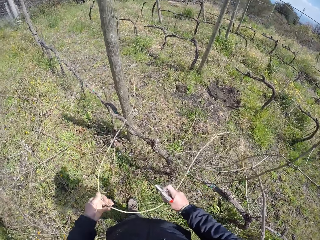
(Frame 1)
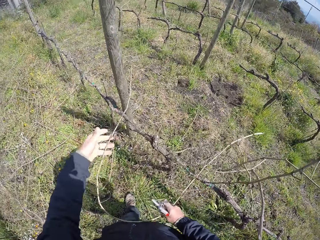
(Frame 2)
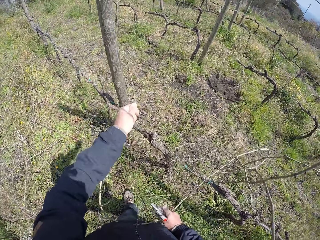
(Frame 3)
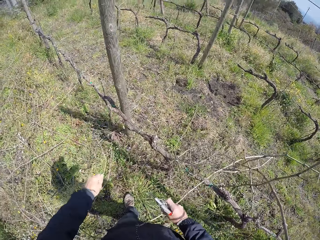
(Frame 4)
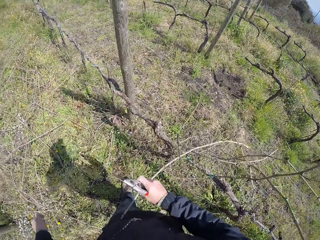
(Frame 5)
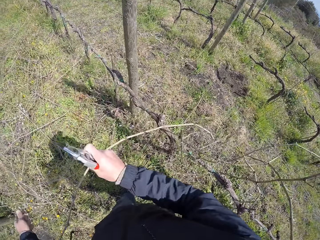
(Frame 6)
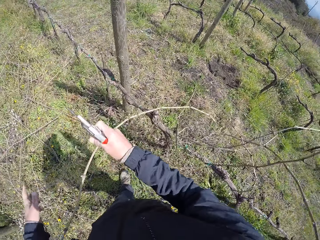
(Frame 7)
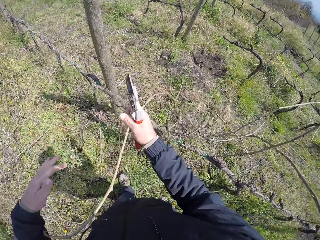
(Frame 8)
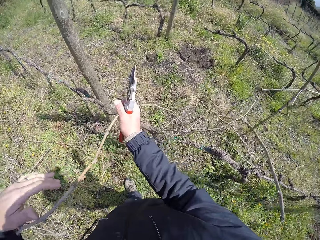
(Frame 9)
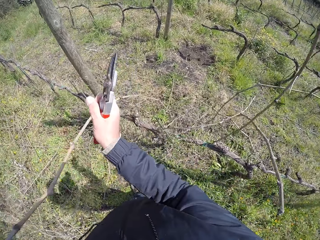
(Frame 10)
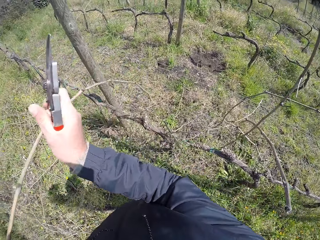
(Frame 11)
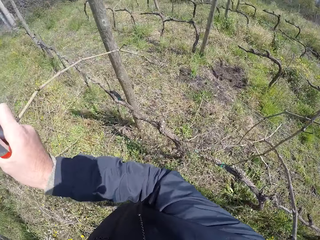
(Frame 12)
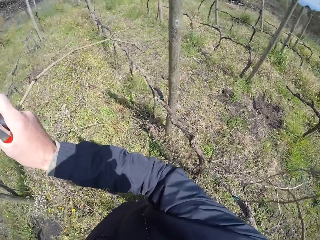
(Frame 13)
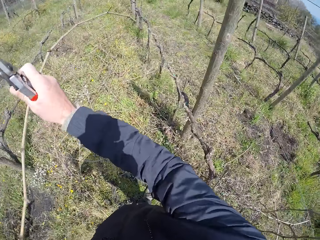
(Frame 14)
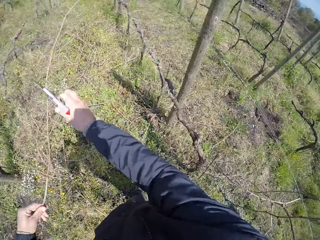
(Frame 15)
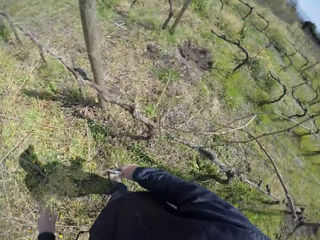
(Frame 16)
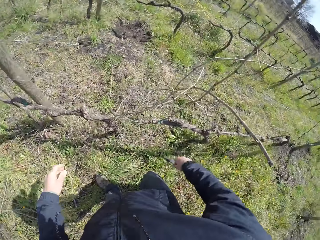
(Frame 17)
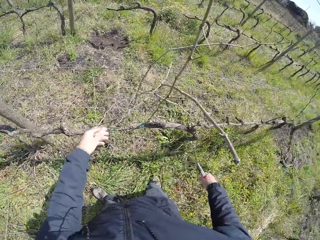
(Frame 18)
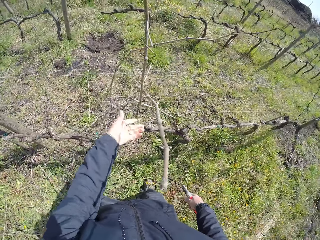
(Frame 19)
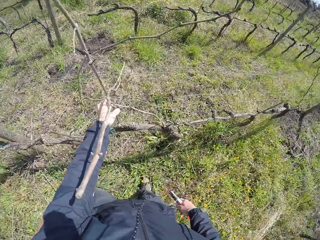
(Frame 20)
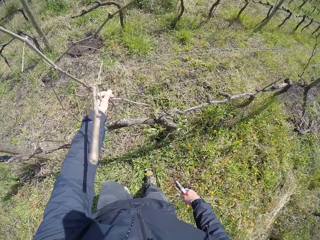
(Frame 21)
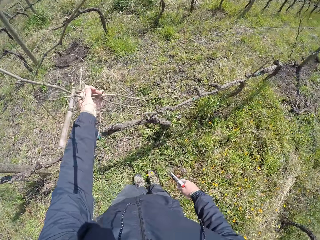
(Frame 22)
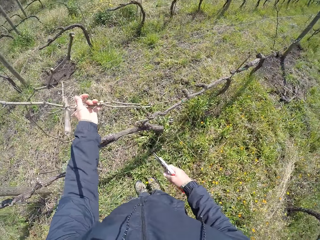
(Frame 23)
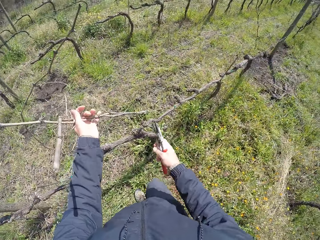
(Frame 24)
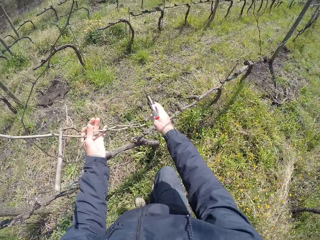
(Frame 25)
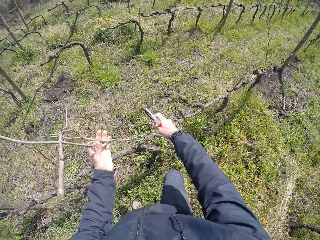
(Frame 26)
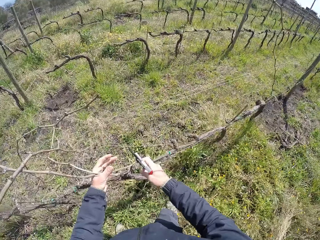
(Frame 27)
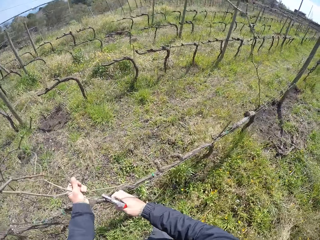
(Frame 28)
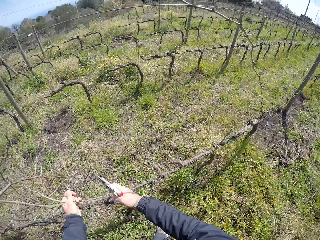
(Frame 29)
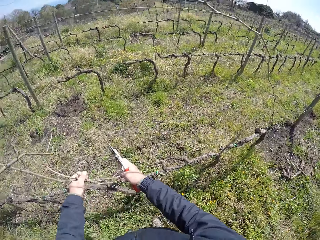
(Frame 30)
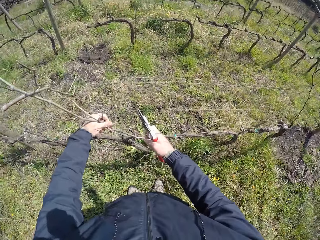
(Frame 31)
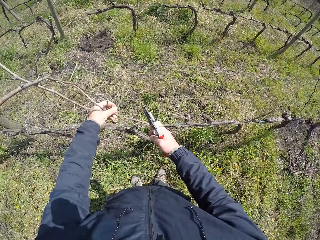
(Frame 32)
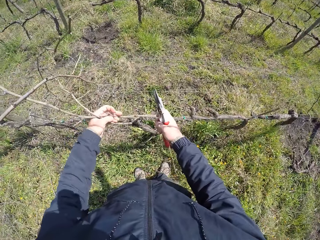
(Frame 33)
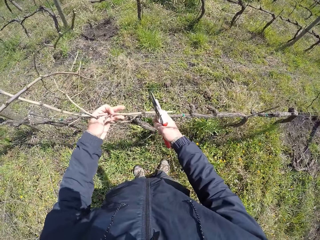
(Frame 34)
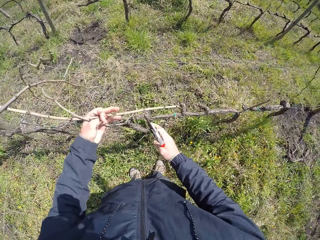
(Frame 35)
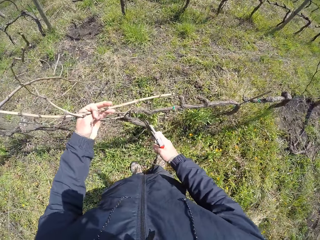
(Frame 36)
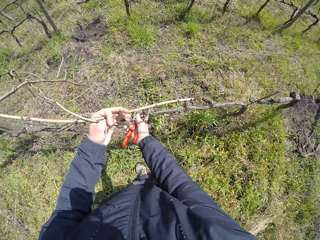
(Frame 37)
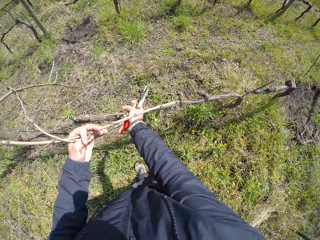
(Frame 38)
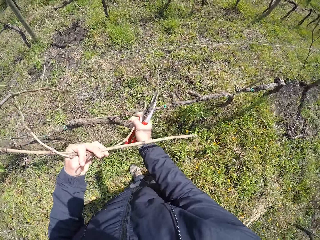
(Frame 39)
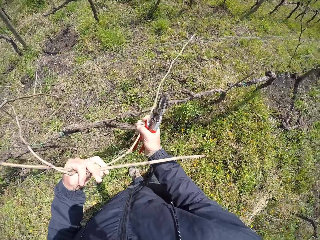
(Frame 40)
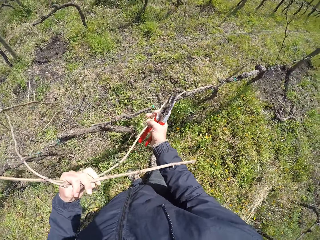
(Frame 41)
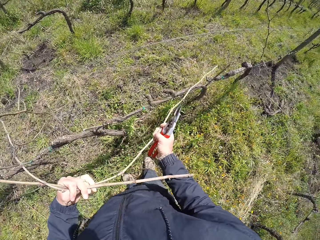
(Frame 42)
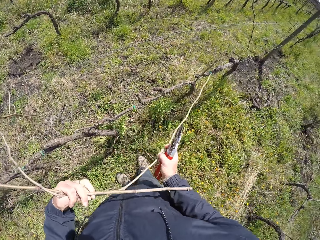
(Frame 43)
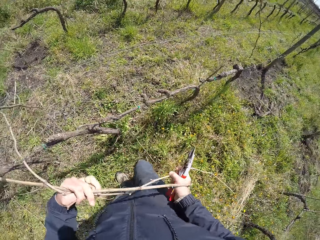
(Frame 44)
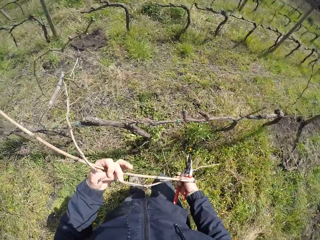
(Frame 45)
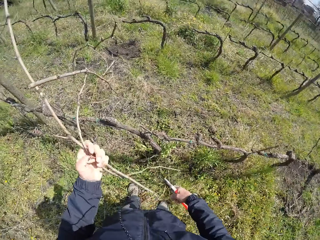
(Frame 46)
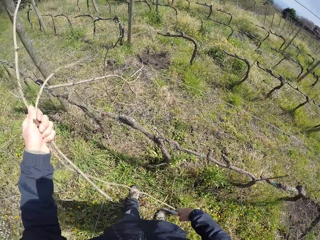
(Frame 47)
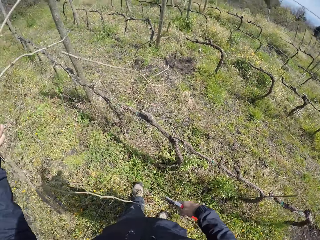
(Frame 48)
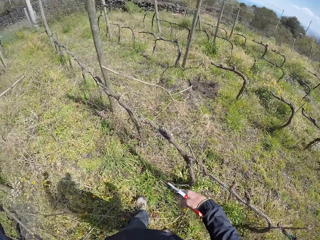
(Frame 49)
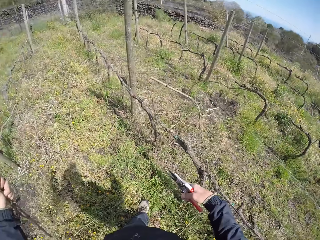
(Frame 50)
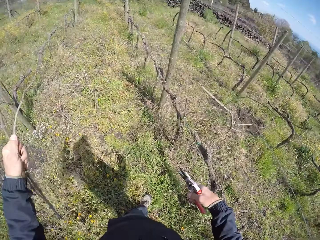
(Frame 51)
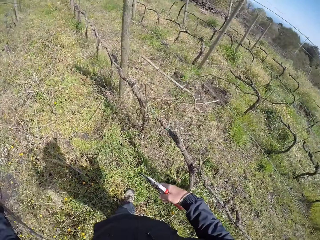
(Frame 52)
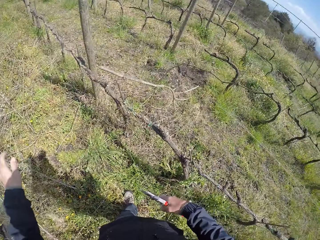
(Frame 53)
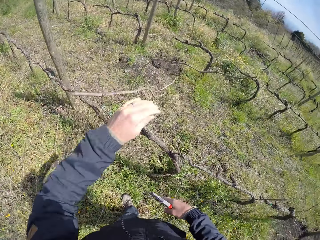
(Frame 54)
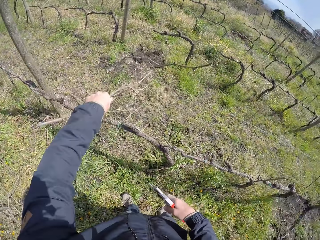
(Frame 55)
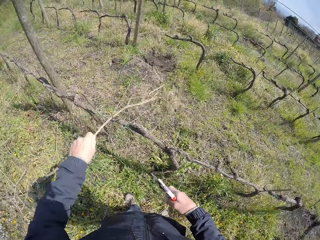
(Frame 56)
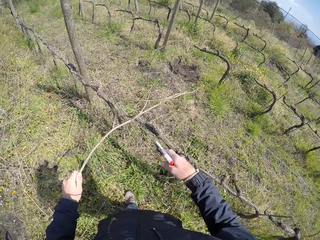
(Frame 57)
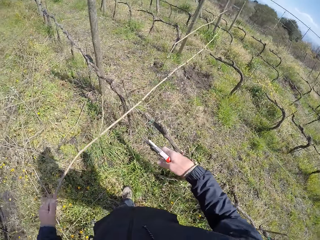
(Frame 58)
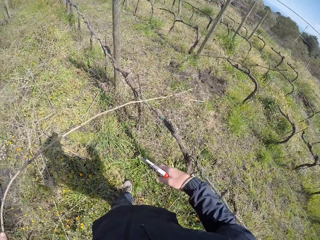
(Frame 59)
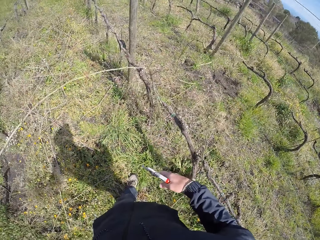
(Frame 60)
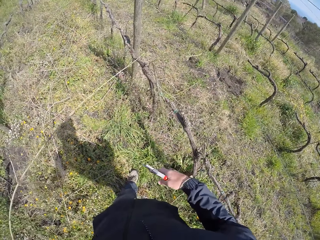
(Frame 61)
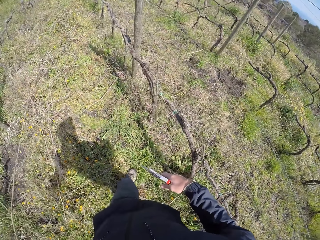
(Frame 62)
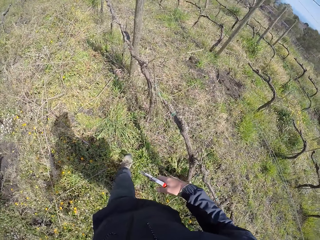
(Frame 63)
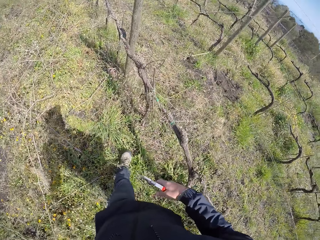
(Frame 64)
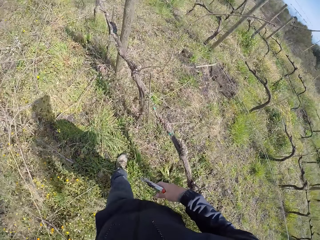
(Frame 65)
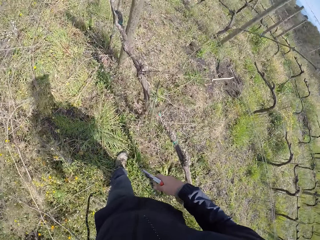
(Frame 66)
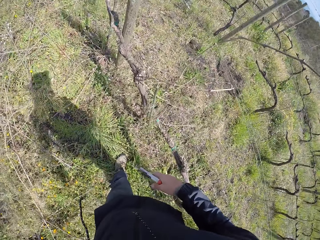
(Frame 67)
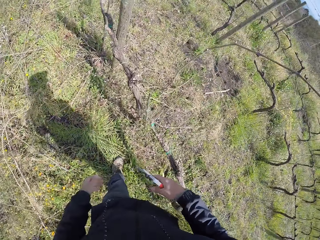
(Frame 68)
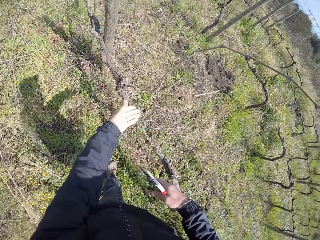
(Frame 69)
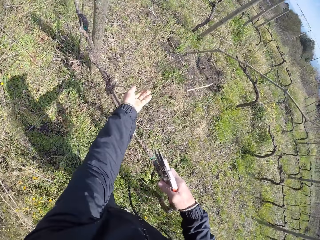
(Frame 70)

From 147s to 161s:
The camera wearer pulls twigs from the wired fence with both his hands. He holds the twigs with both hands. He drops the twigs on the ground with his left hand. He pulls a twig with his left hand. He drops the twigs on the ground with his left hand.

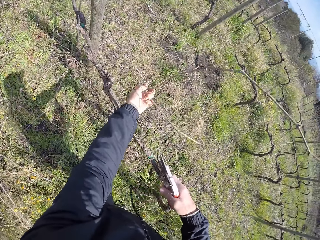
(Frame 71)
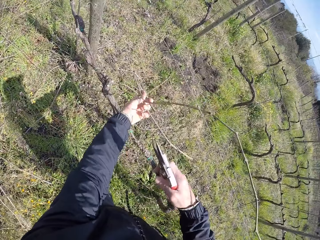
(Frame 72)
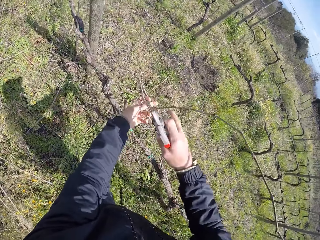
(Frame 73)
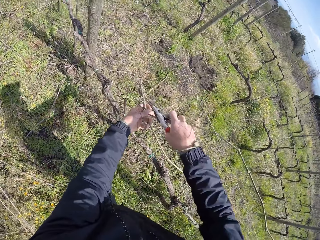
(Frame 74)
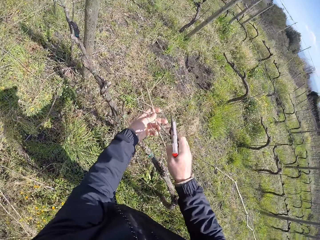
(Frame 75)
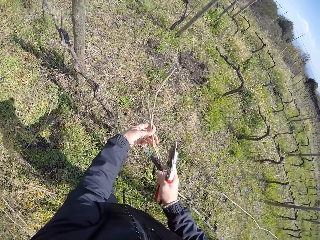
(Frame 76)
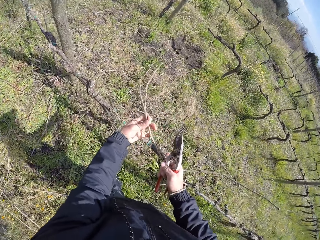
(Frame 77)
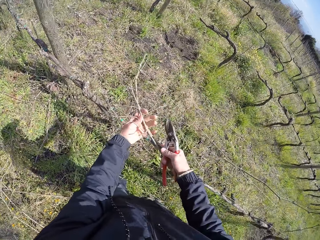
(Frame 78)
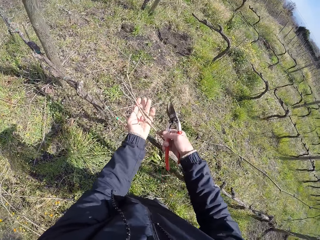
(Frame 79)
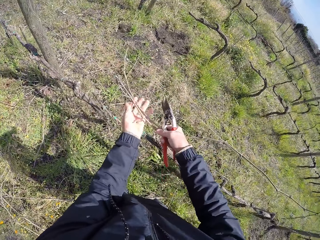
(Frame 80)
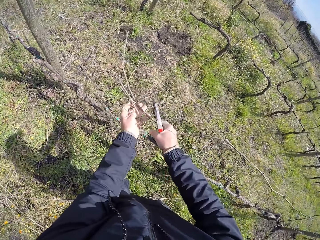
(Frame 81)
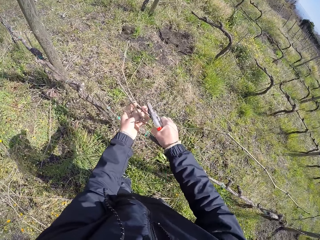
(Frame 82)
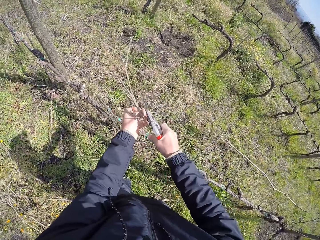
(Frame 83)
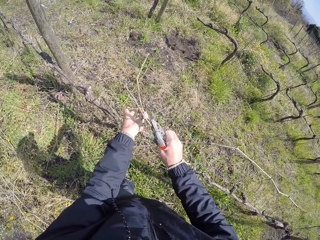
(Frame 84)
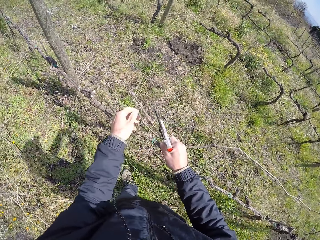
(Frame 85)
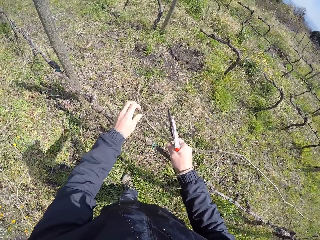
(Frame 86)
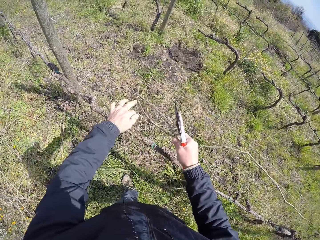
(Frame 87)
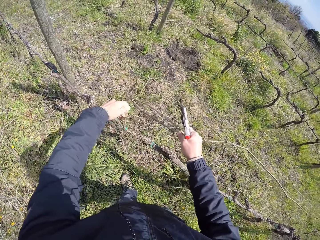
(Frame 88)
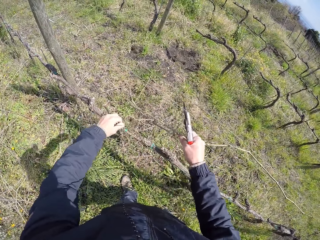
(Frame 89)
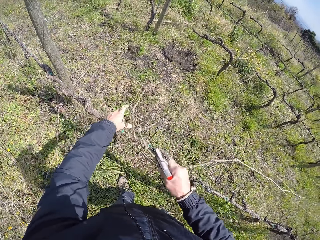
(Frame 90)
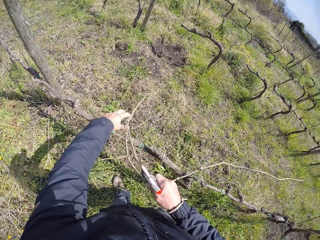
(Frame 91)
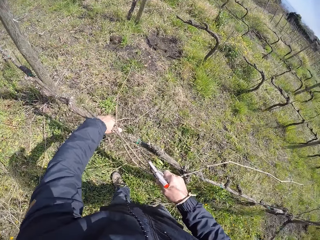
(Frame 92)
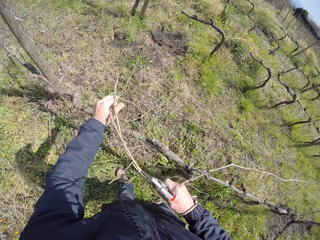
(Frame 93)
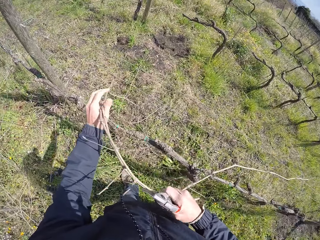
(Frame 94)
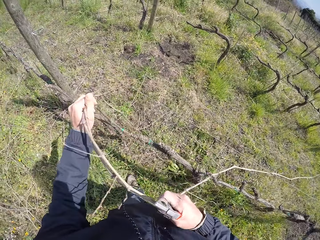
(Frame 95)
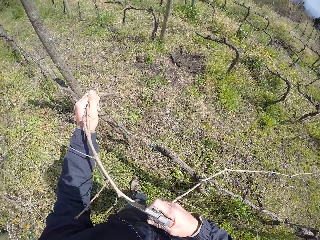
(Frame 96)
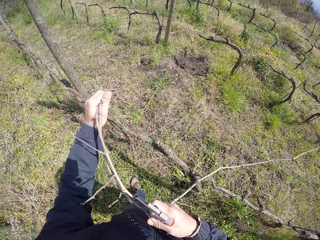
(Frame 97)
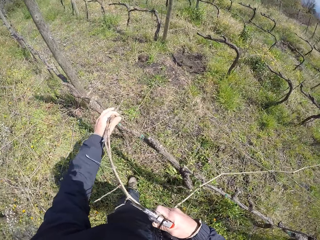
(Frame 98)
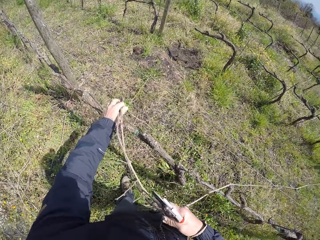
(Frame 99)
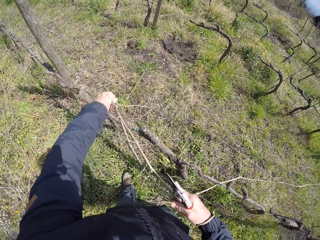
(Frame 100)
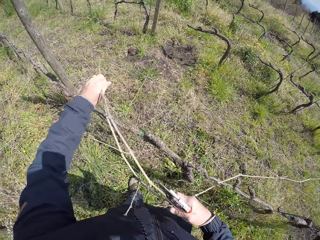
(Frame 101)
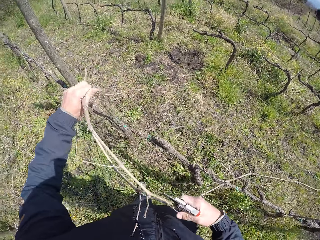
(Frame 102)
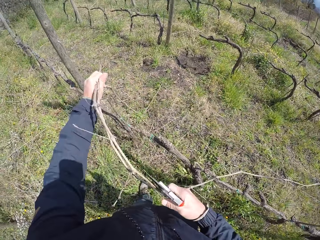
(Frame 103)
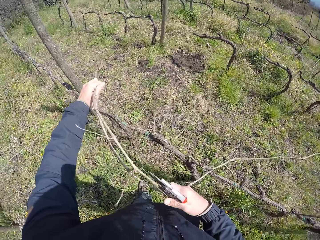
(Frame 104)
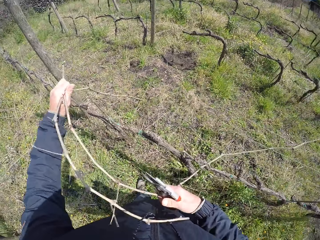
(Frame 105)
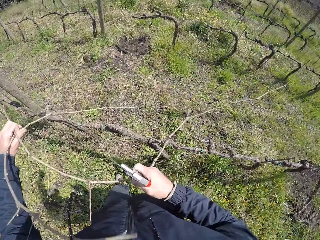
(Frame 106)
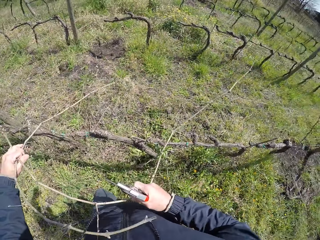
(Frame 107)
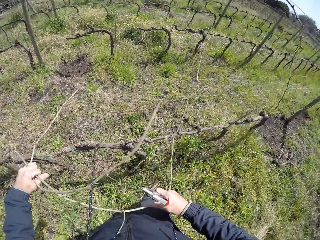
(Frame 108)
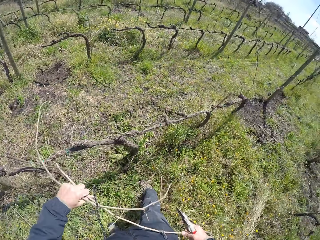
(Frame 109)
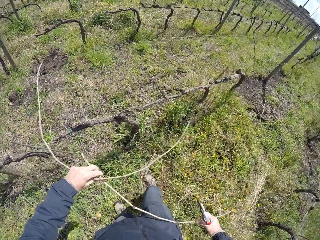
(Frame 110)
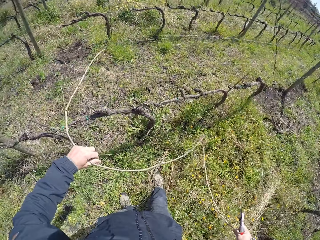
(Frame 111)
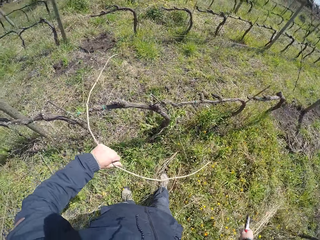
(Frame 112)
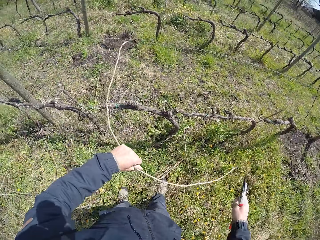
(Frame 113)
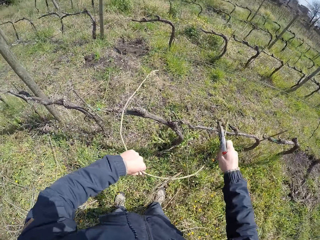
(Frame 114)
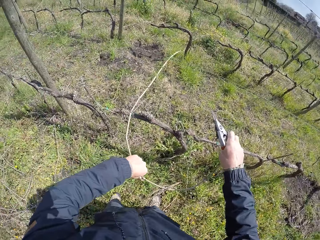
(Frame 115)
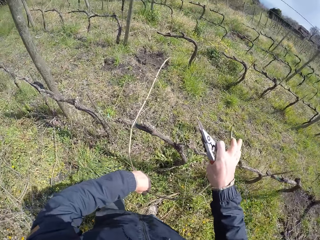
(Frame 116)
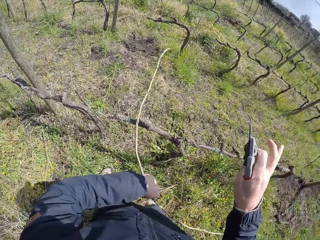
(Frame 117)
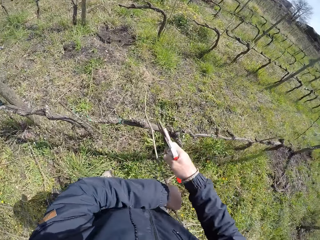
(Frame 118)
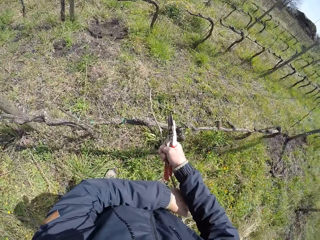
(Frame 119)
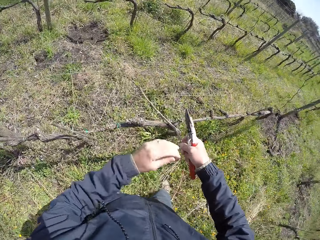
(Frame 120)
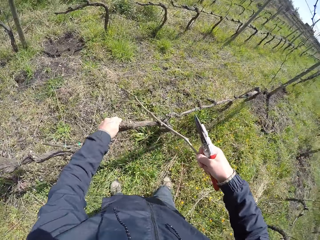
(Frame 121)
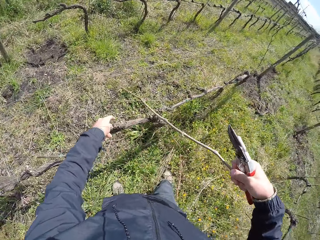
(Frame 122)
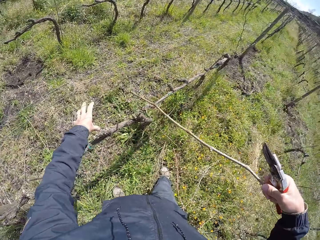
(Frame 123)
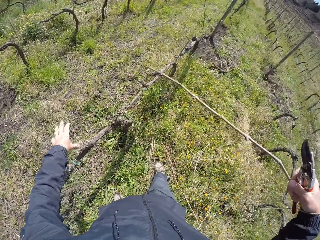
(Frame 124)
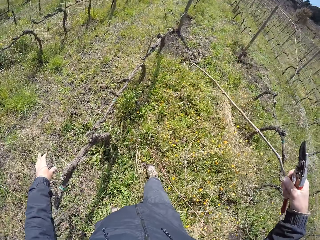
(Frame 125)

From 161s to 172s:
The camera wearer pulls twigs from the wired fence with both hands. He holds the twigs with both hands, adjusts the twigs with both hands and drops the twigs on the ground with his right hand. He holds a twig with both hands. He places the twig on the other hand.
